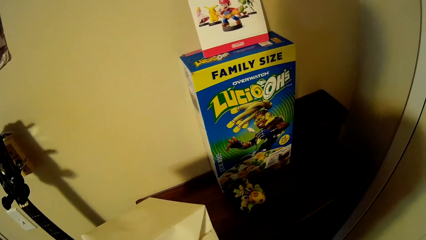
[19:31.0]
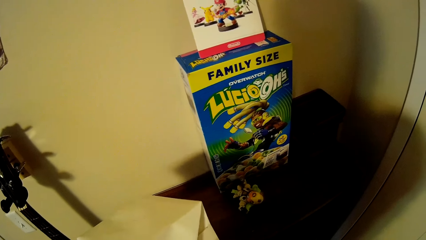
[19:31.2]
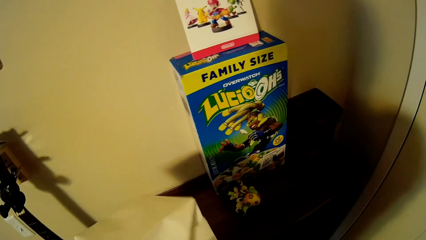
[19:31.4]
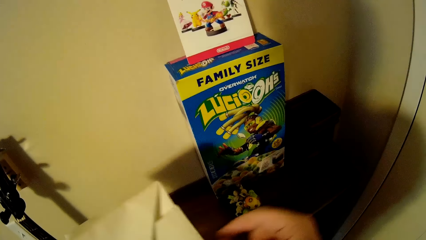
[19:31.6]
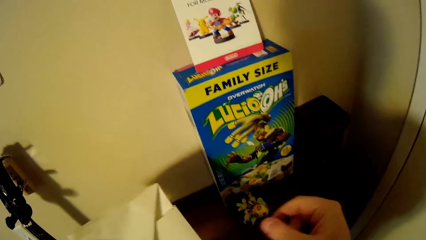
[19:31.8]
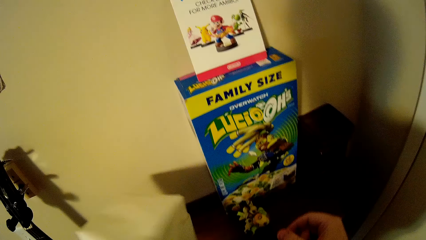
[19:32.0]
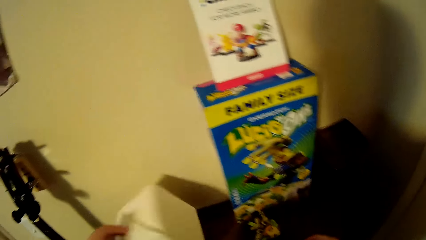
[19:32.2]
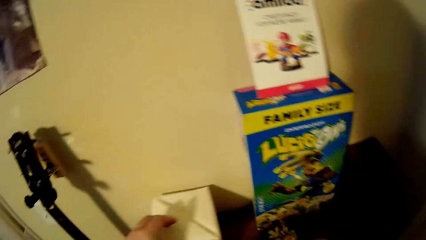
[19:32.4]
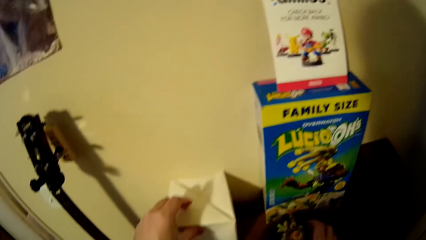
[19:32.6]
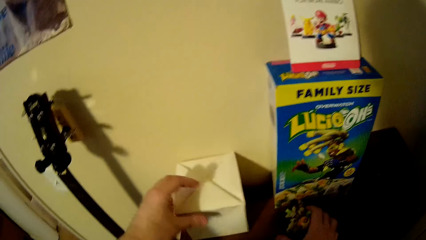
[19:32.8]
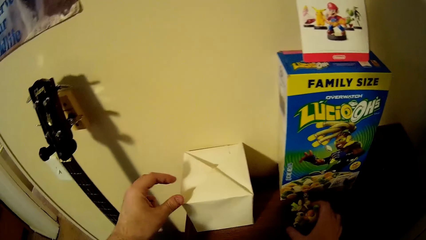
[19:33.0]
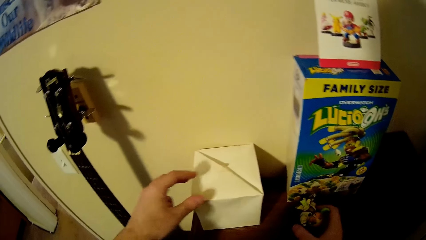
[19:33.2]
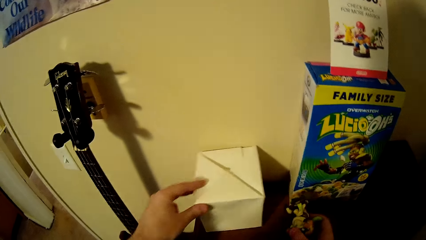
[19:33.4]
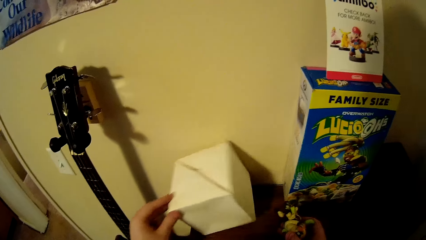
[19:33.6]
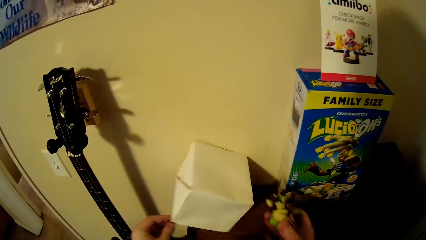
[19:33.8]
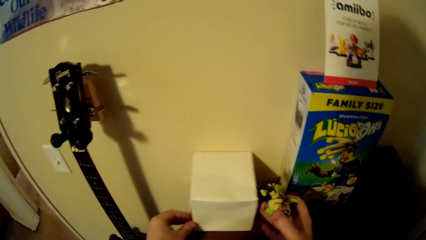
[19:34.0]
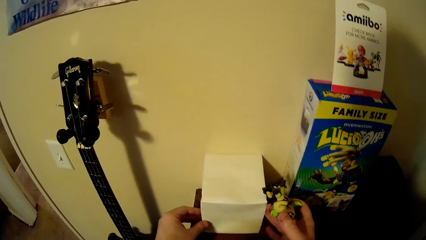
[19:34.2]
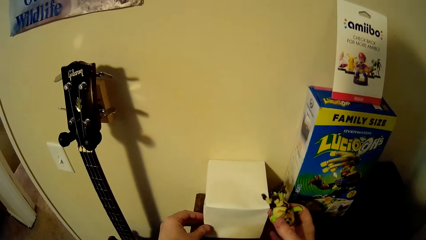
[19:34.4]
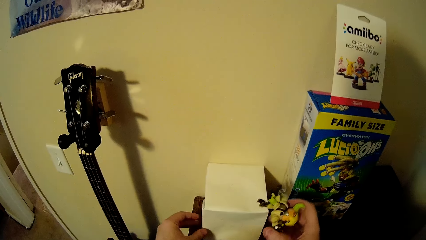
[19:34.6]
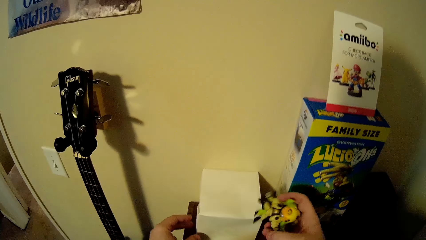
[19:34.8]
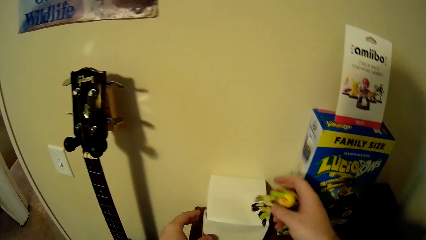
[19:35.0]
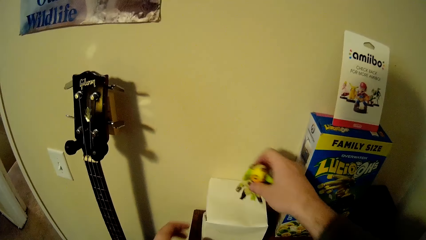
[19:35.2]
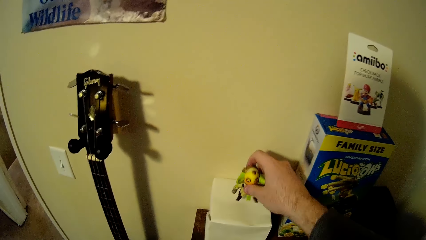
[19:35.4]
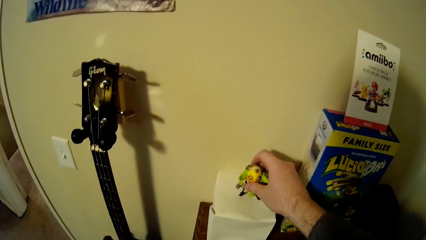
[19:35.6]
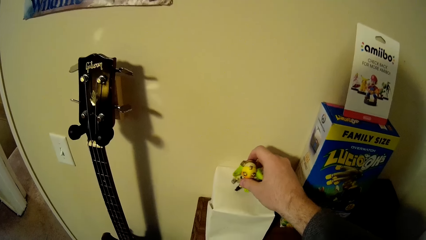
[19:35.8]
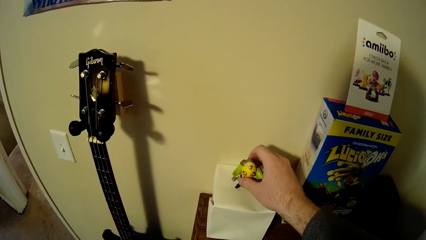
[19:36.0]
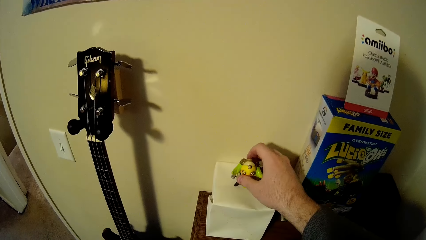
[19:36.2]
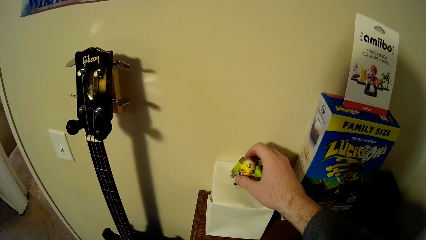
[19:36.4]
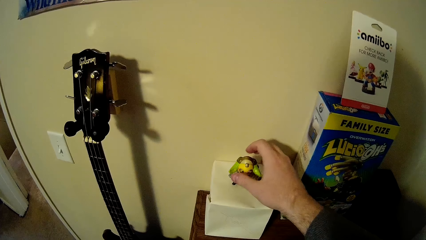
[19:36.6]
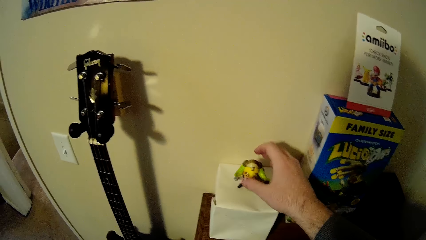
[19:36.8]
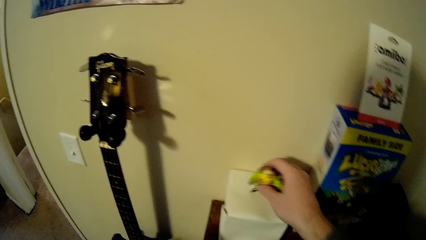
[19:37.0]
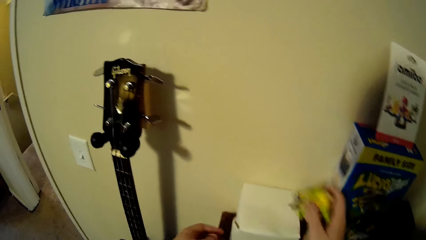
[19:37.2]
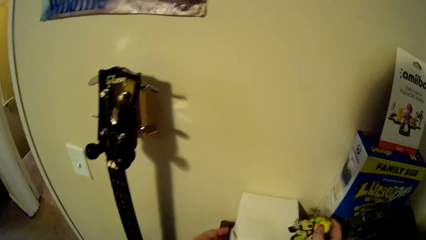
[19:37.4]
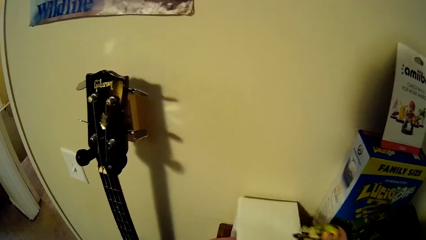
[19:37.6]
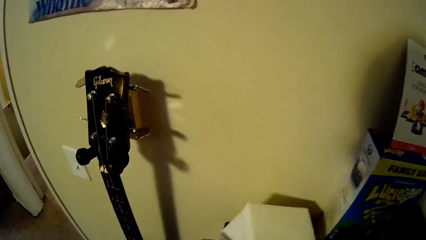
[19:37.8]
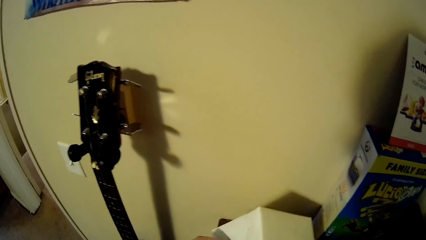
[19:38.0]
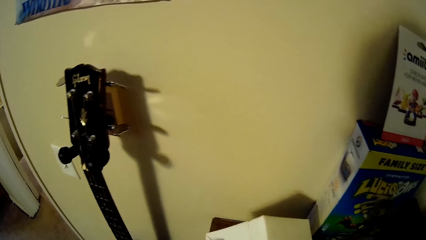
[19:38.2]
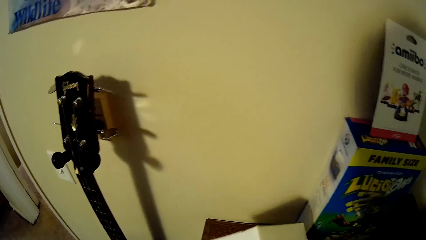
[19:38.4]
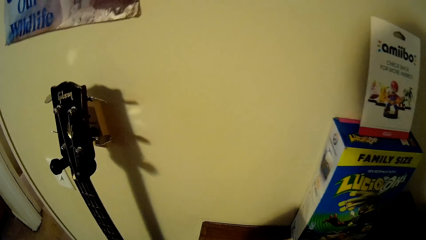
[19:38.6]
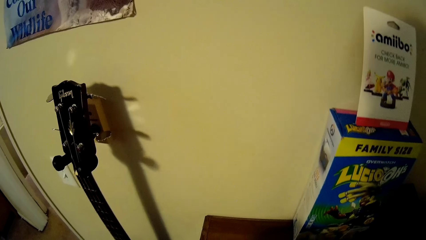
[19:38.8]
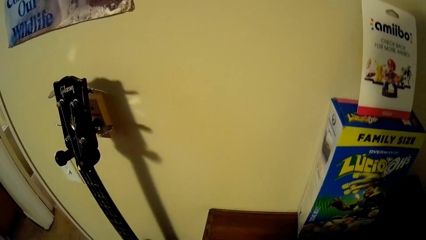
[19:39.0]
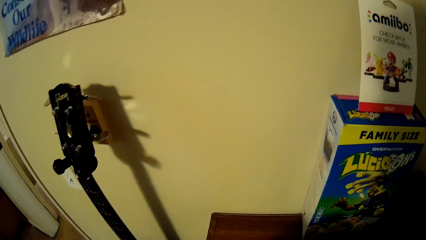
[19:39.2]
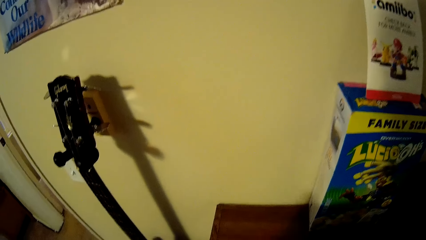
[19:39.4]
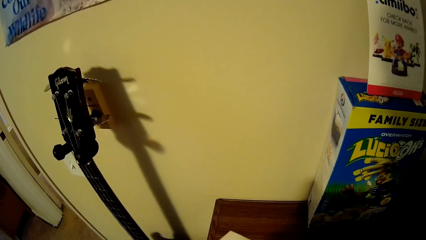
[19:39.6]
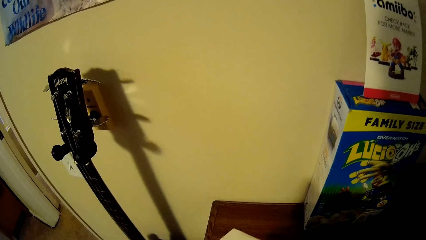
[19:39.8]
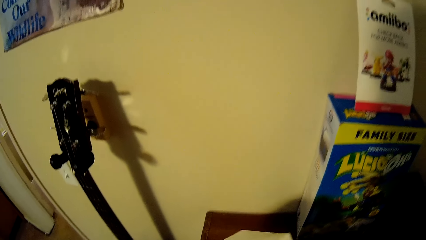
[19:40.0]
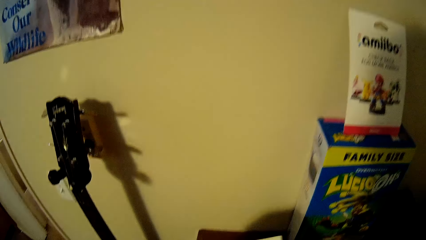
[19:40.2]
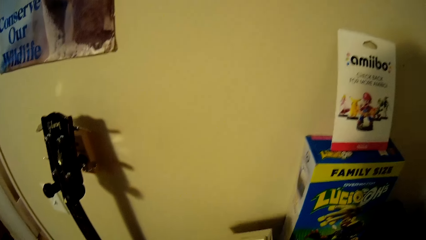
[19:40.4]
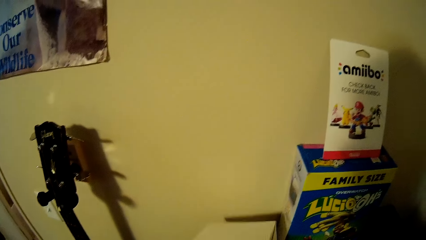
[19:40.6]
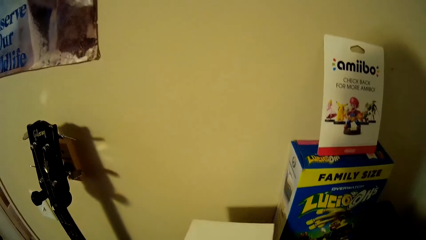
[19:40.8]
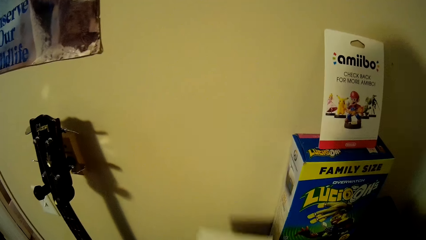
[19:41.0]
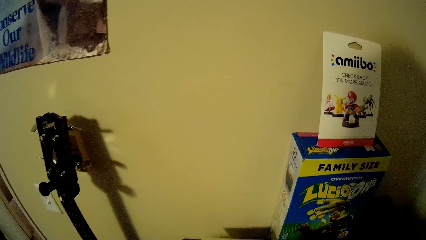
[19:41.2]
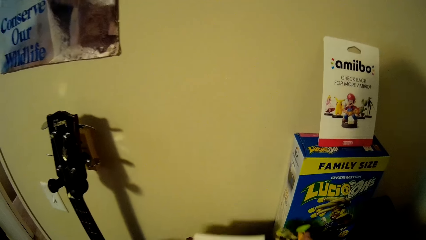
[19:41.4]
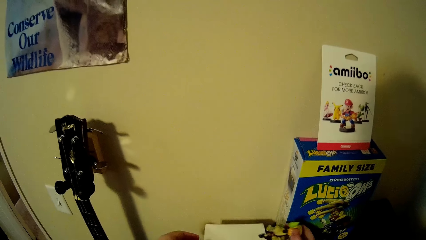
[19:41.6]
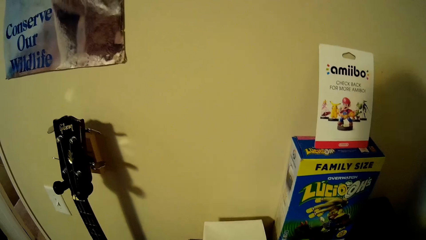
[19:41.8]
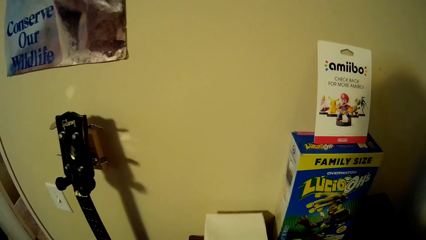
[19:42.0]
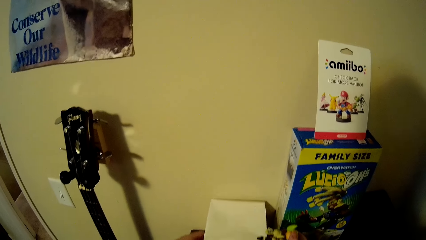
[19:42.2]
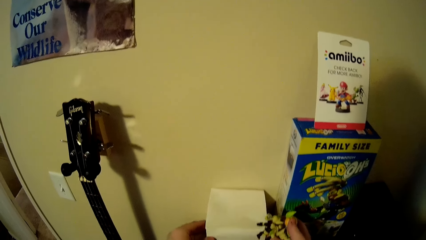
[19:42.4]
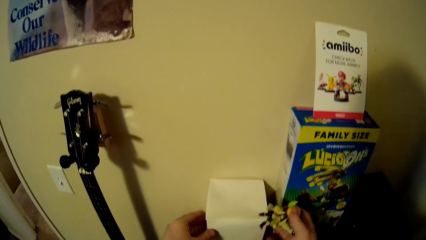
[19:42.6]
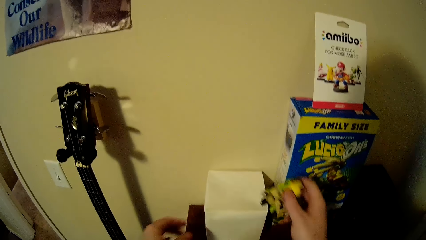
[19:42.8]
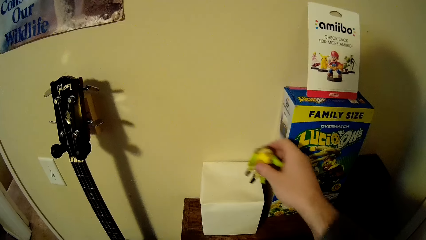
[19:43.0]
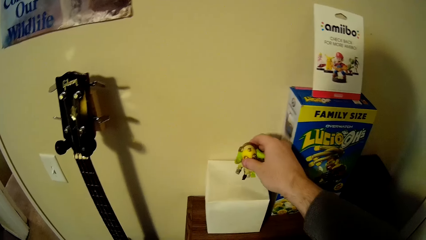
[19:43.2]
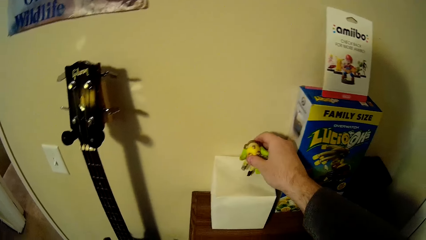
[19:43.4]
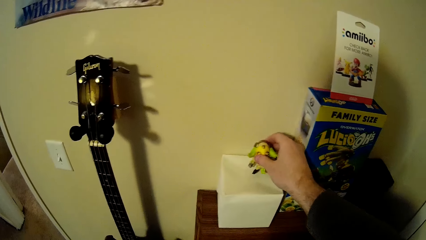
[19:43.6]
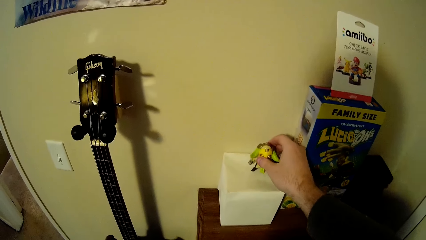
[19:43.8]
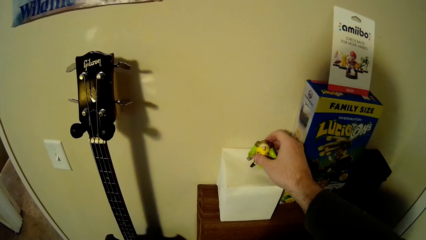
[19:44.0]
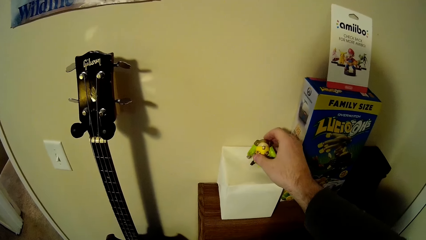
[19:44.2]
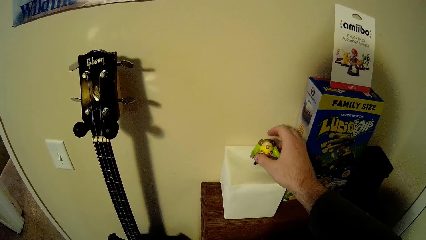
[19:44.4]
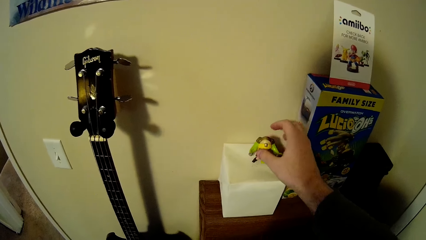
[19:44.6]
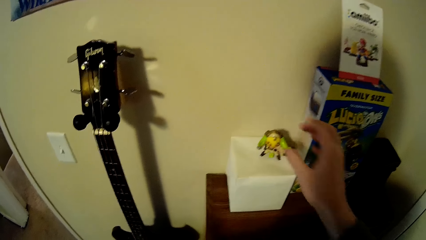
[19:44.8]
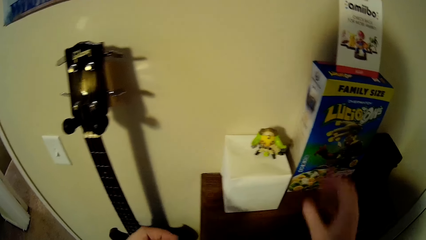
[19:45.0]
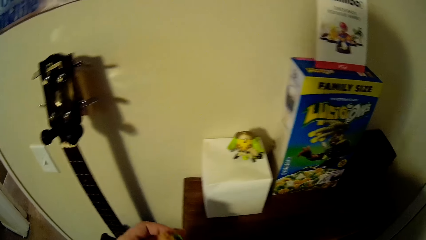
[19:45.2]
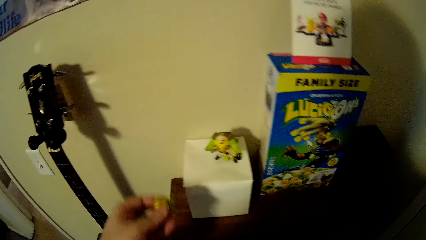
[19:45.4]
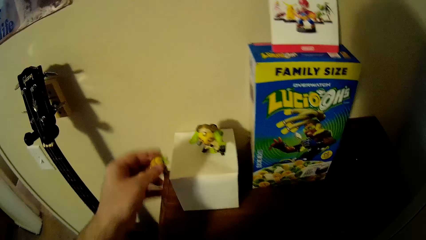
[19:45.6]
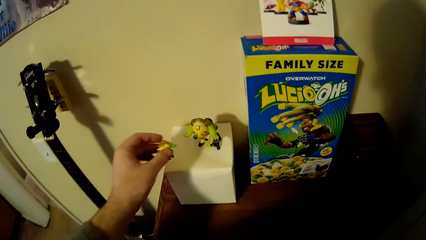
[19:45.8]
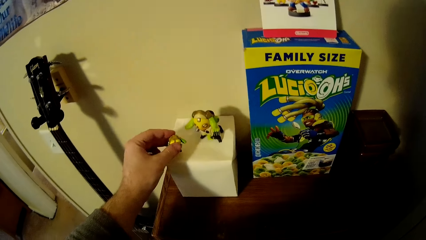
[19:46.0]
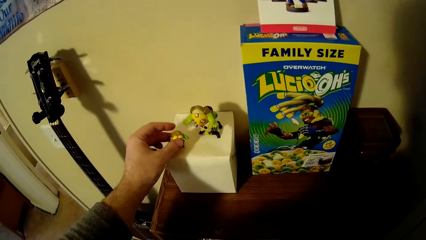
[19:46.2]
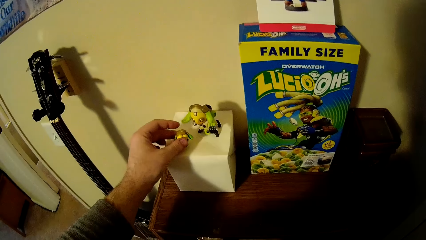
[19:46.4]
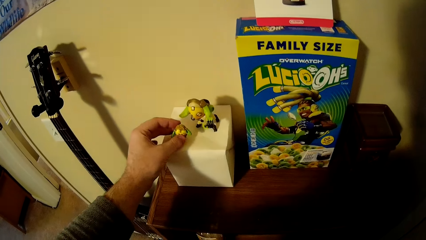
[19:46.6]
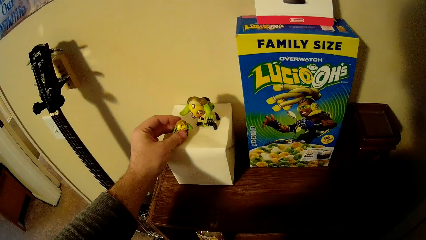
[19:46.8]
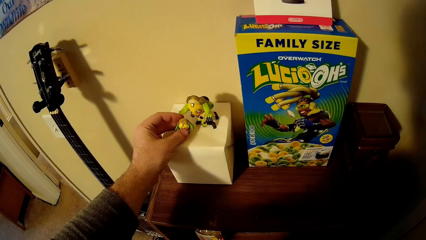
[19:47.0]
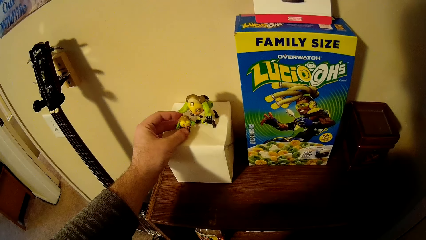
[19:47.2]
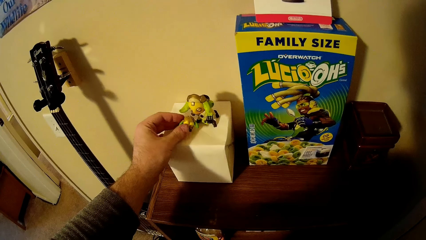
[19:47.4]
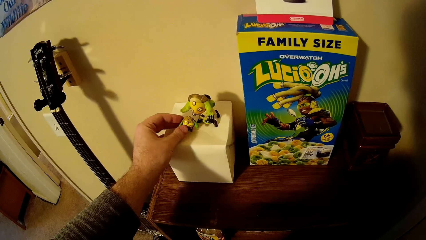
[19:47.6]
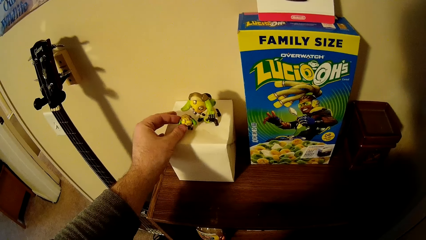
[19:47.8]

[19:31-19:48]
The camera wearer places the box on the cabinet. They pick the doll or teddy bear. They turn the box. They put the teddy bear on top of the box. They pick the doll. They pick the box. They align the box. They place the box on the cabinet. They place the doll on the box. They place the doll on the box again.
